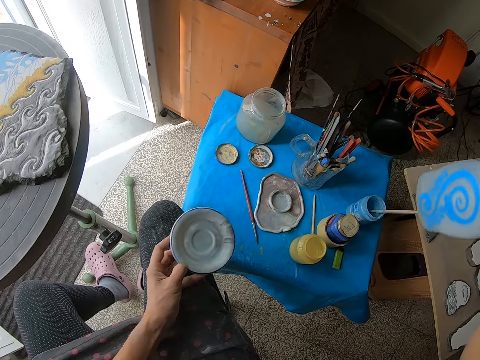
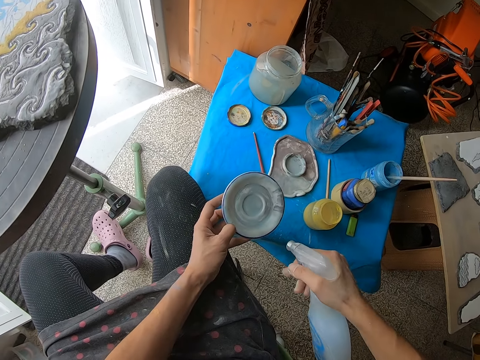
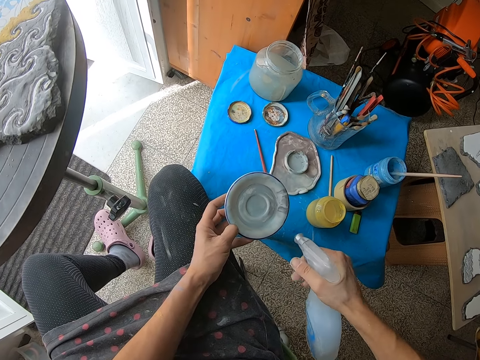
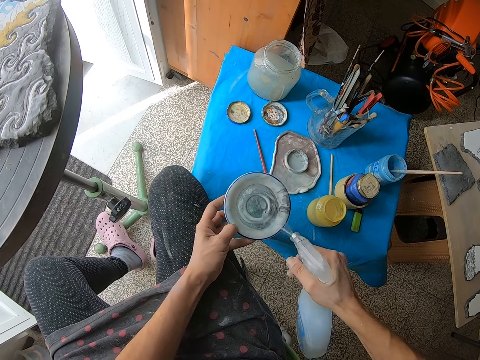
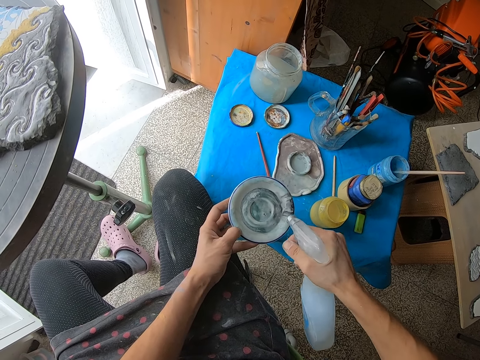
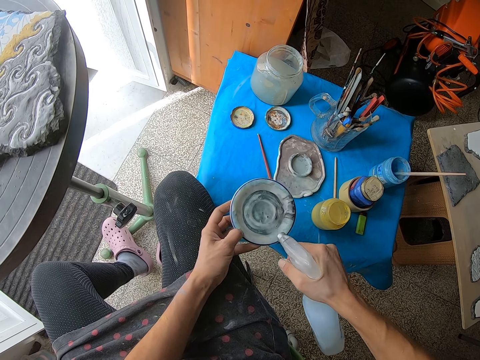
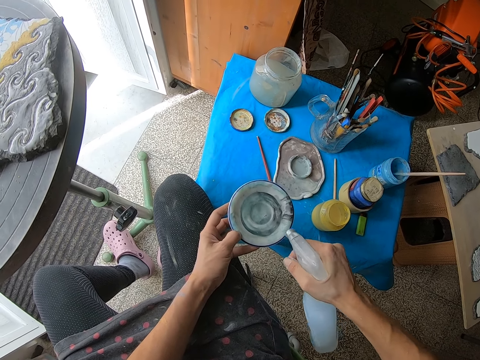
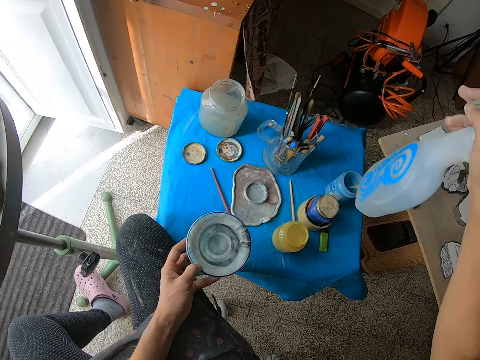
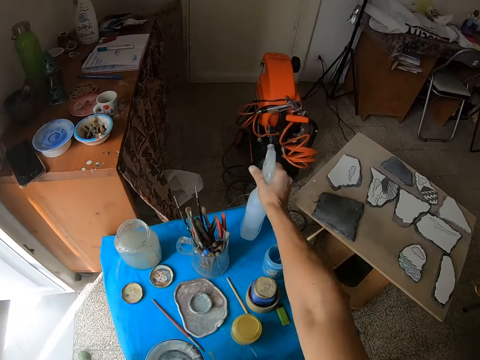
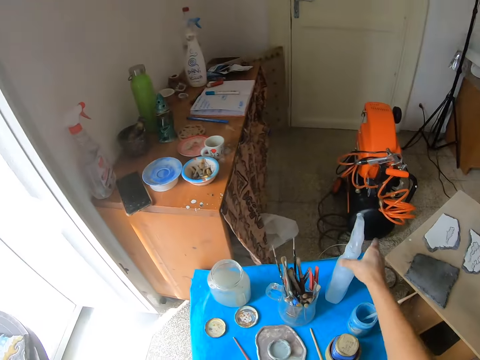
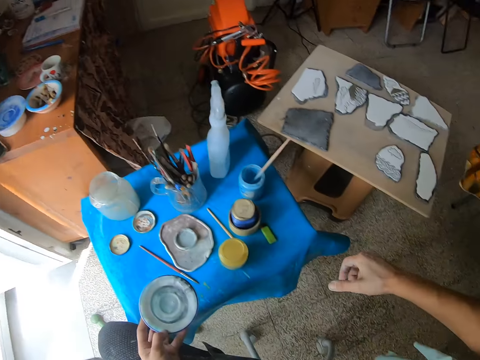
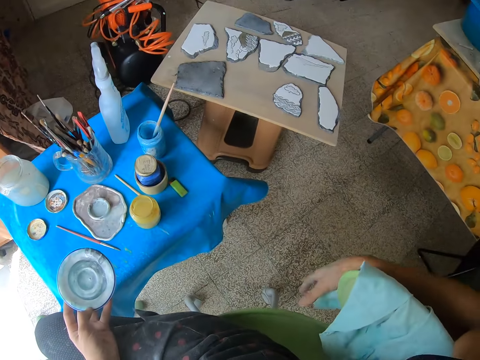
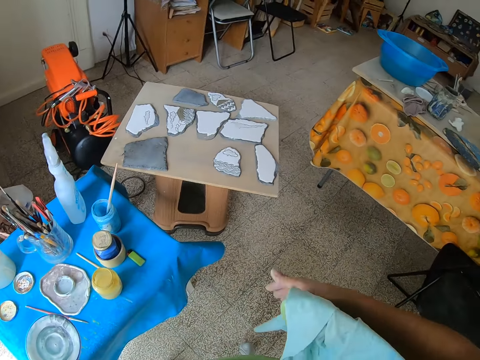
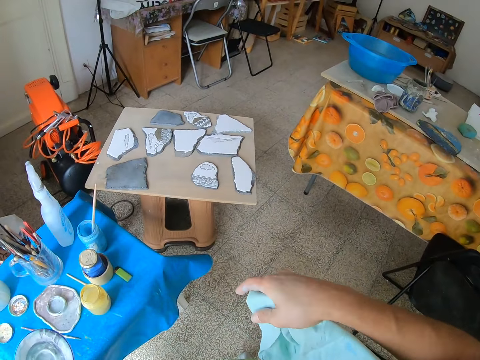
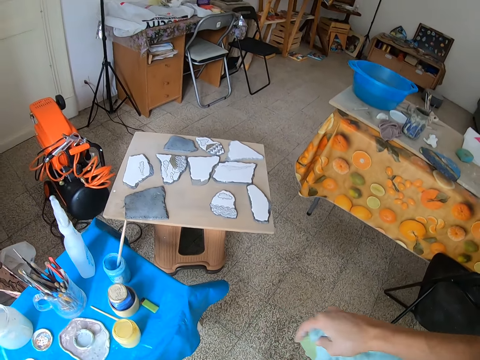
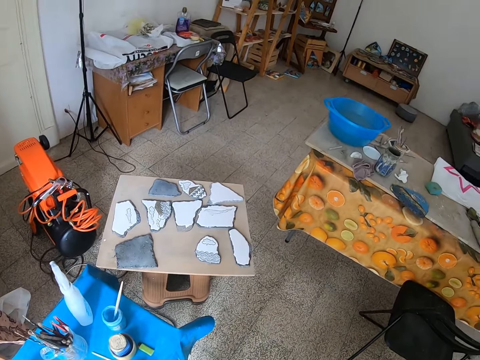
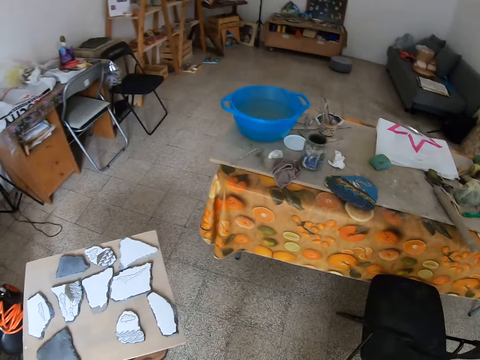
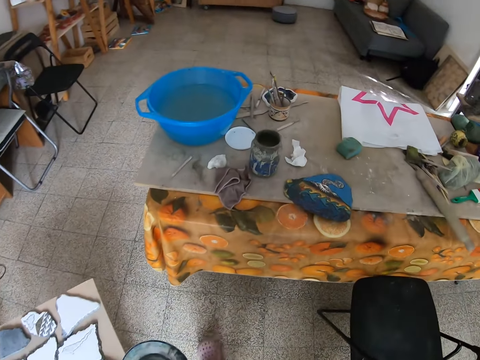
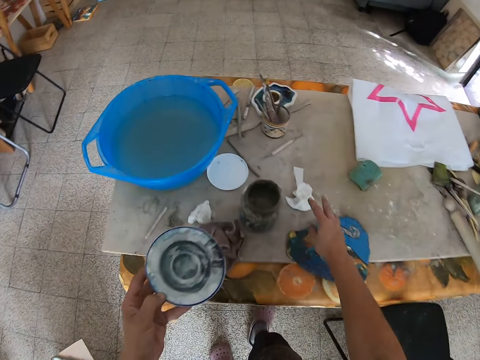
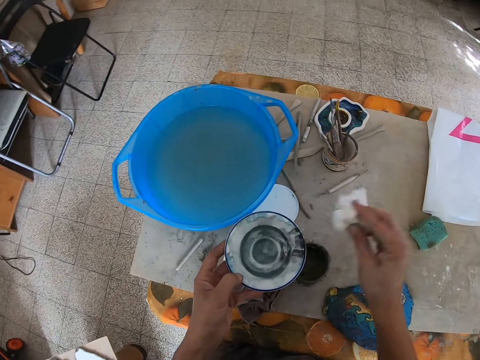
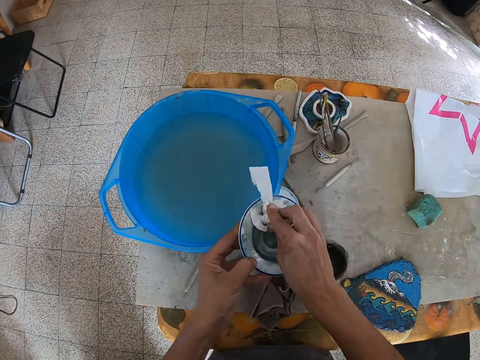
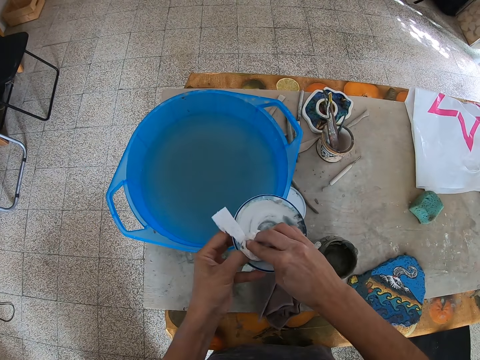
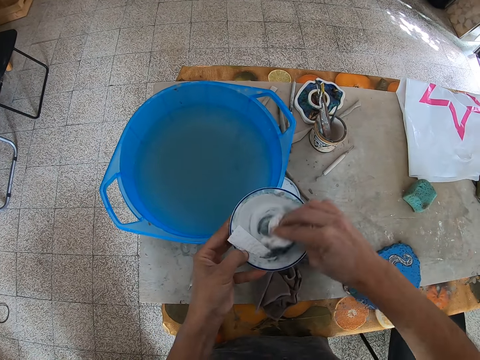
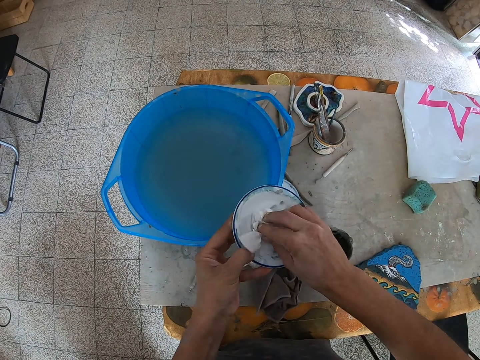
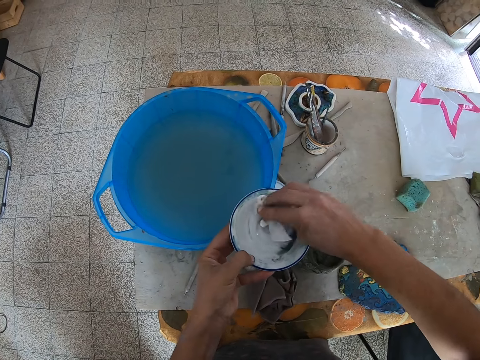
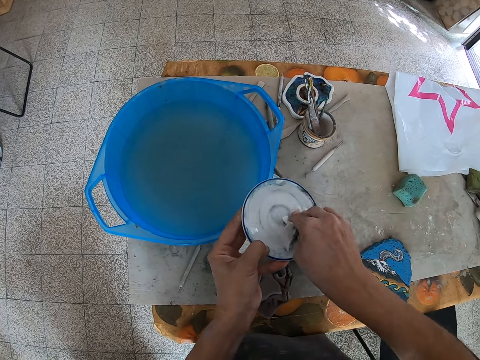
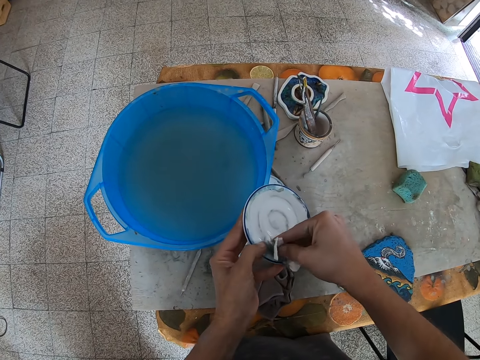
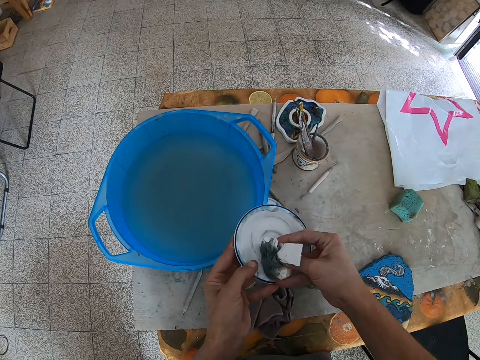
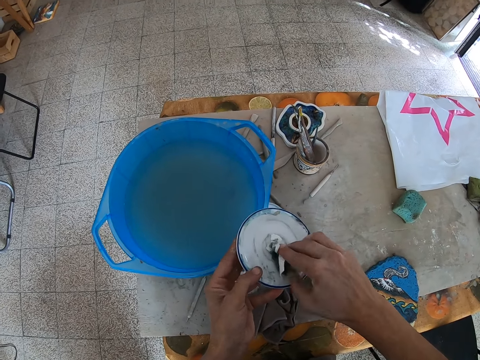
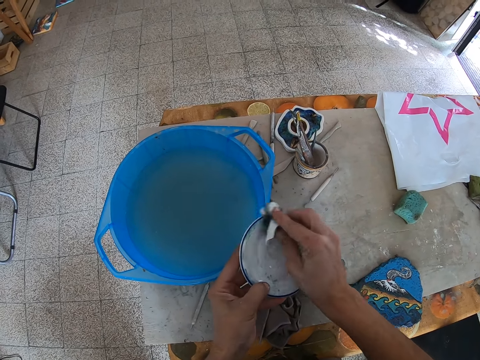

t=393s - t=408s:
The camera wearer sprays the soap inside the paint plate with his right hand. He drops the soap bottle on the table with his right hand. He moves the hand, holds the chair with his right hand, stands, and walks around. He takes a serviette from the table with his right hand. He cleans the paint plate with the serviette in his right hand.

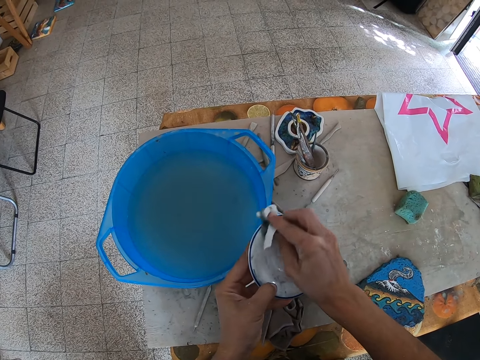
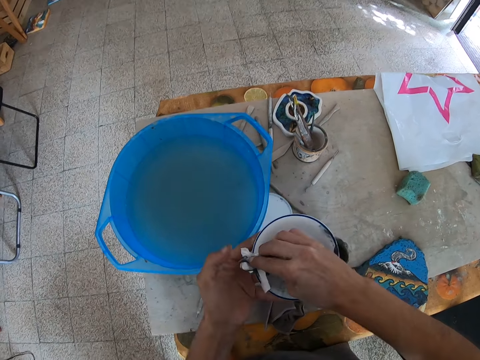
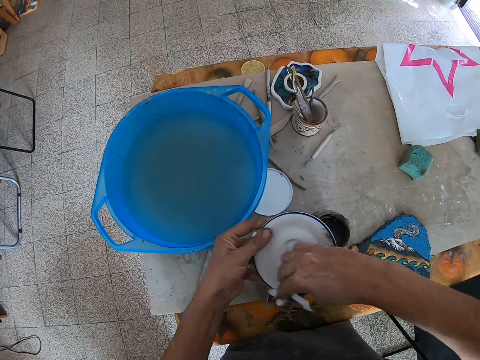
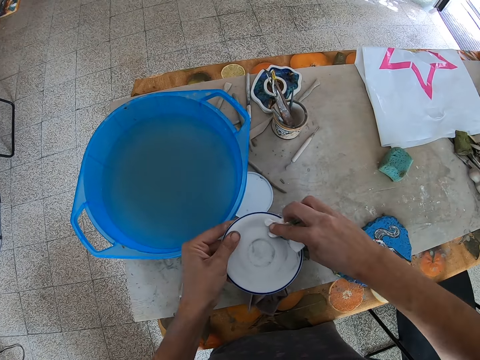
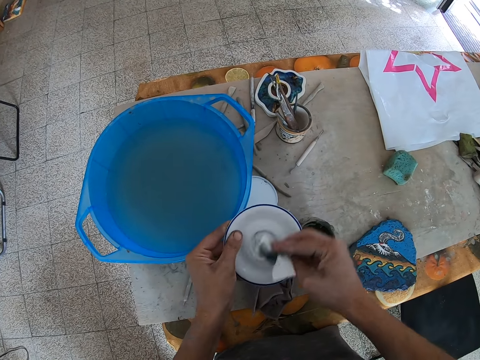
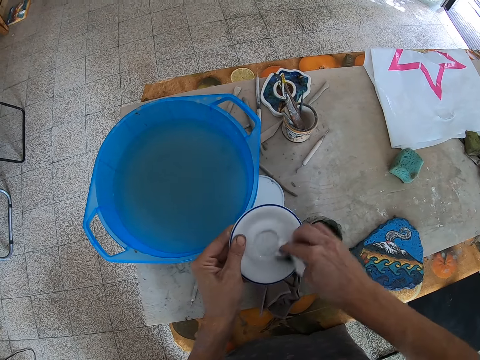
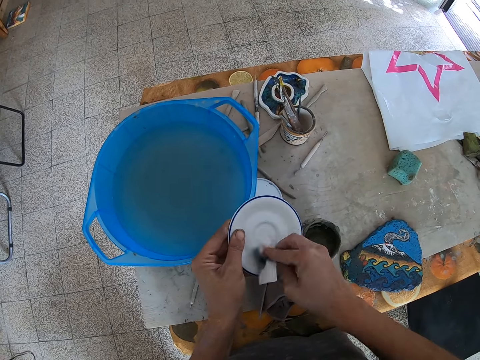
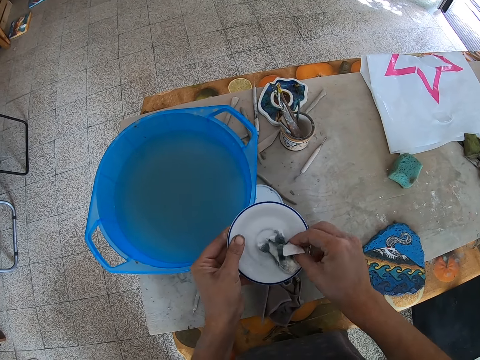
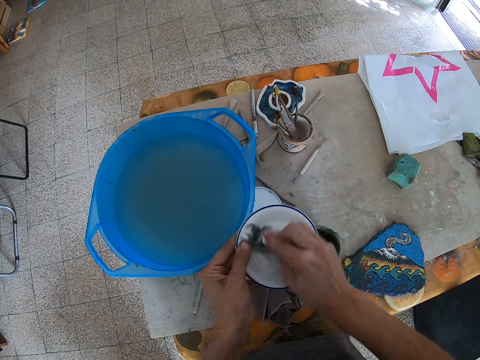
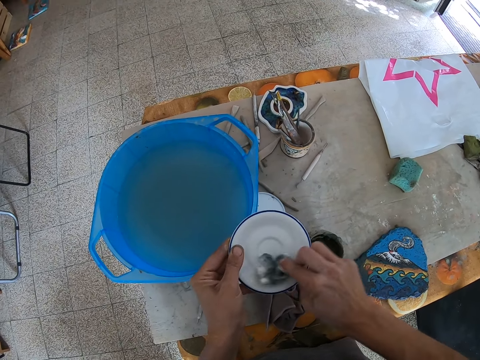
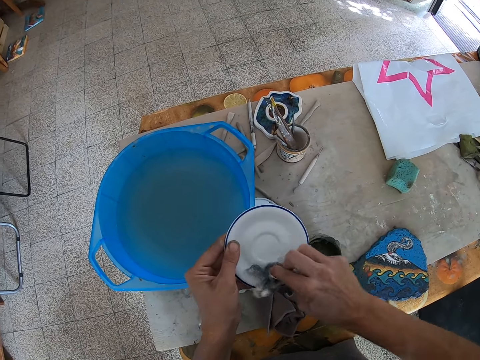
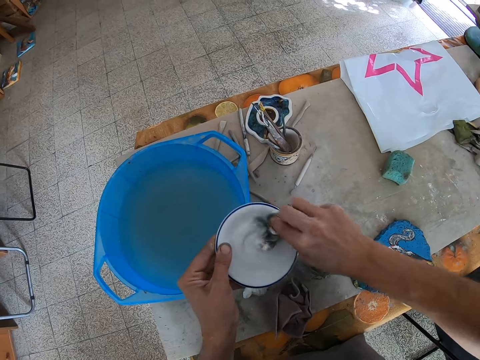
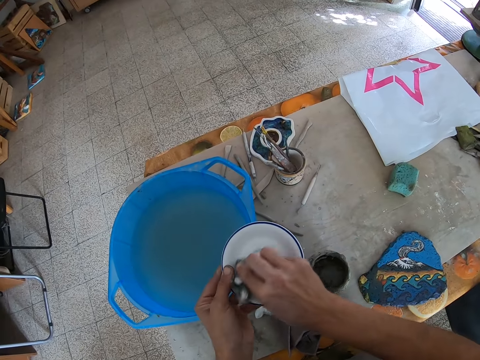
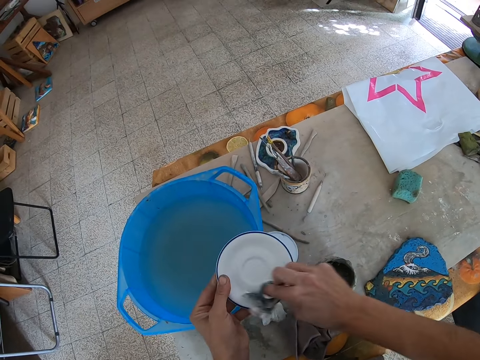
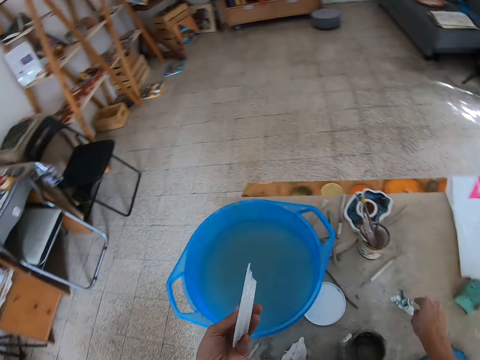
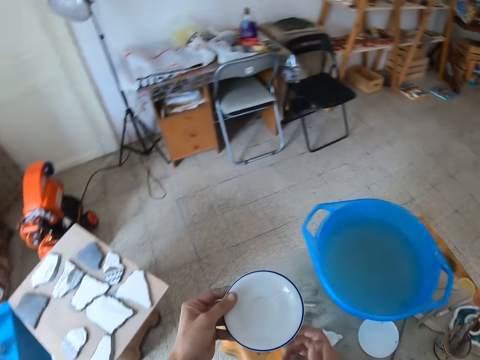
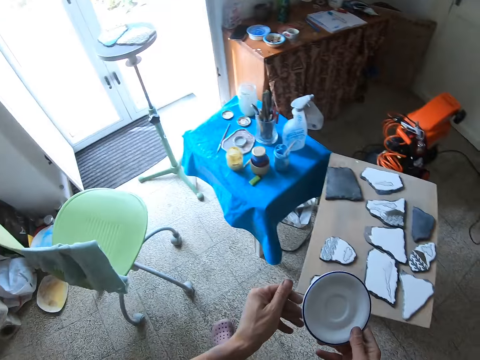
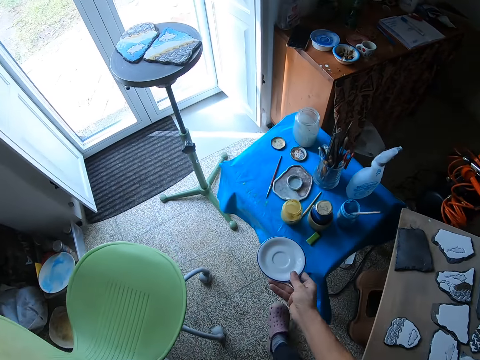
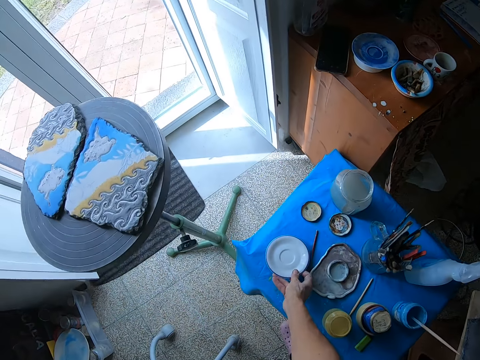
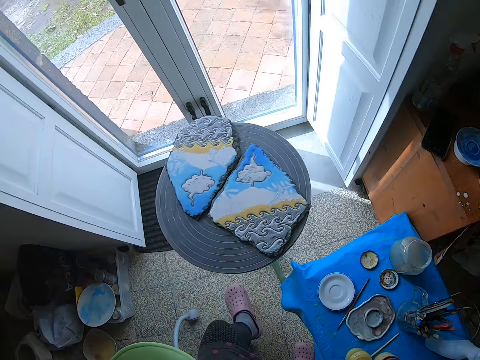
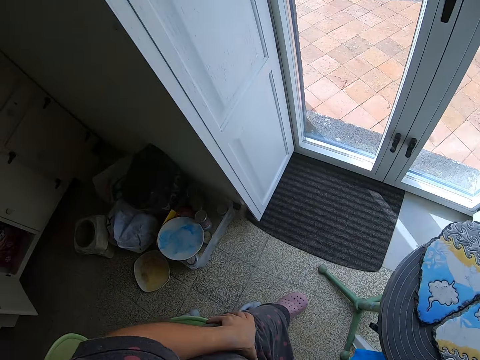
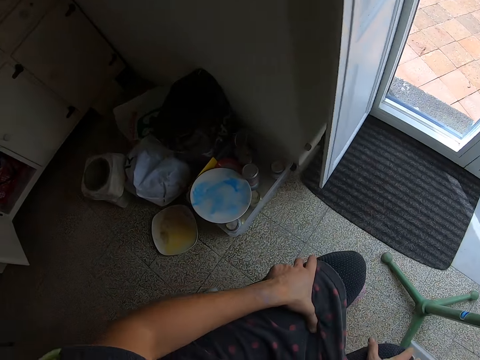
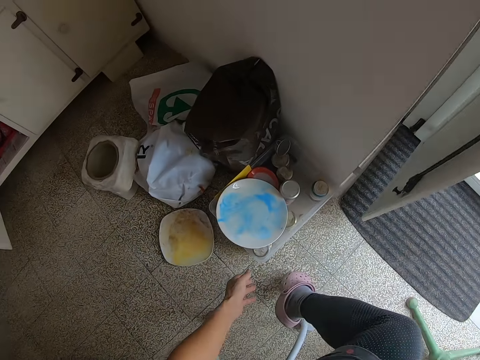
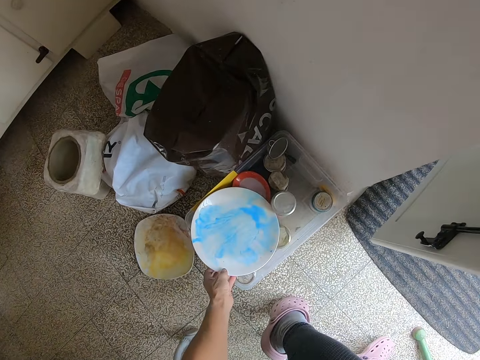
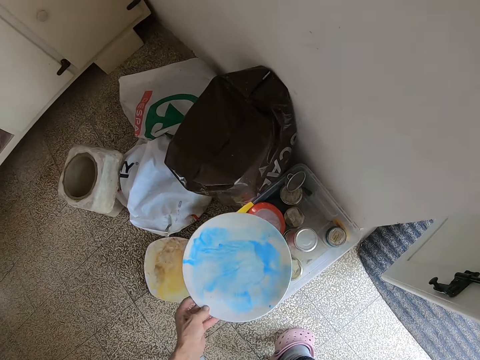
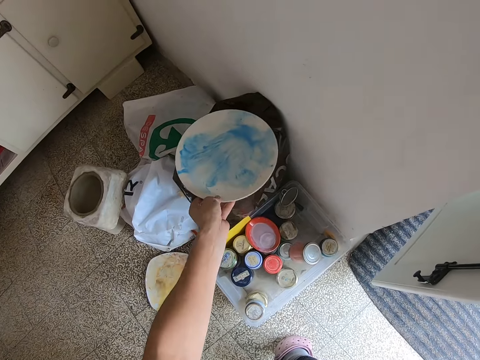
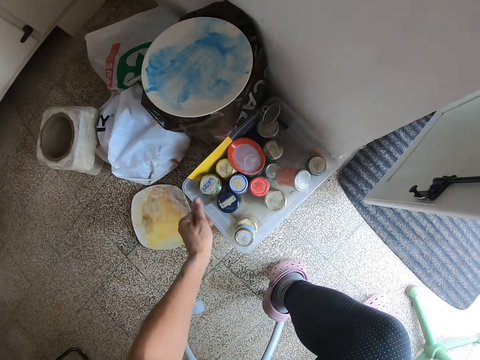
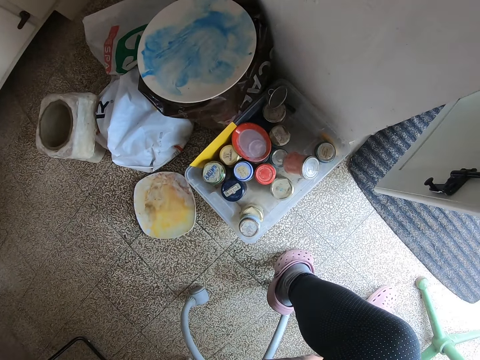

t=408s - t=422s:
The camera wearer drops the serviette on the table with his right hand. He turns around. He drops the paint plate on the table with his right hand. He sits. He takes the paint plate from the top of the bottles with his left hand. He places the paint plate on a bag with his left hand.
